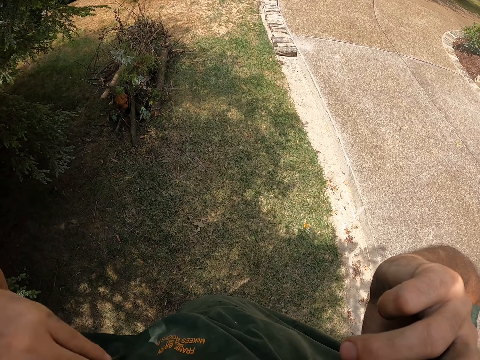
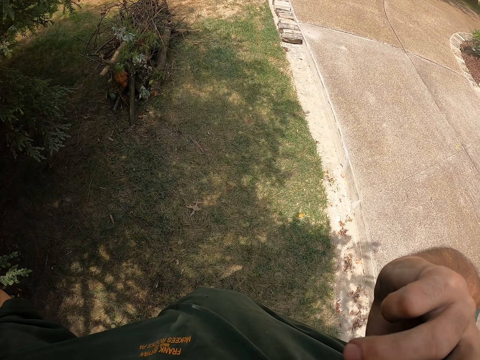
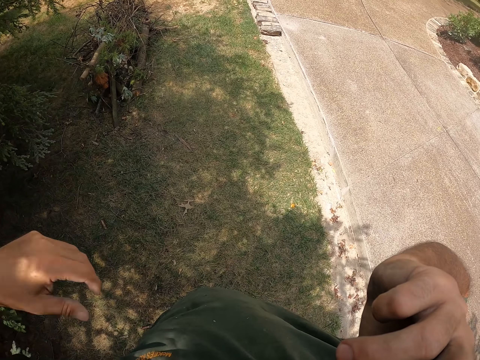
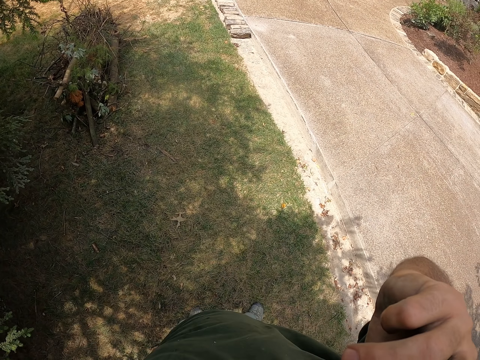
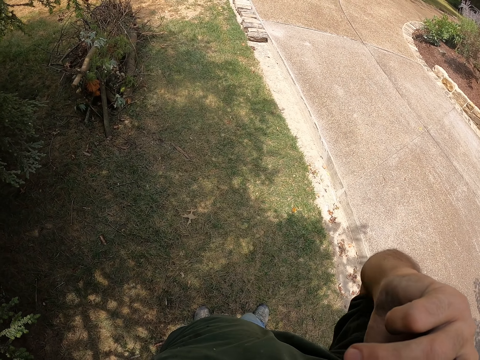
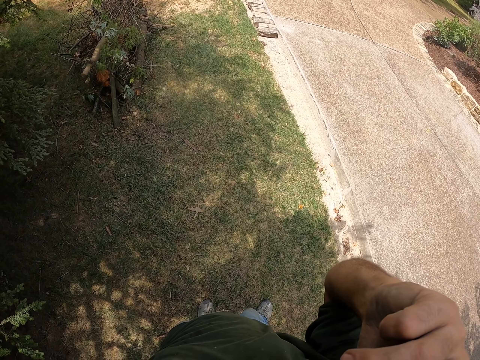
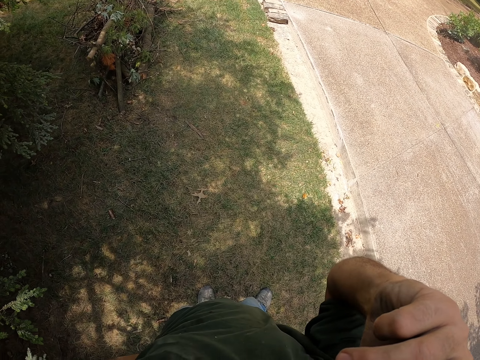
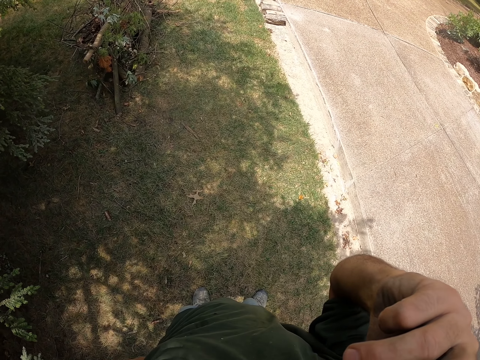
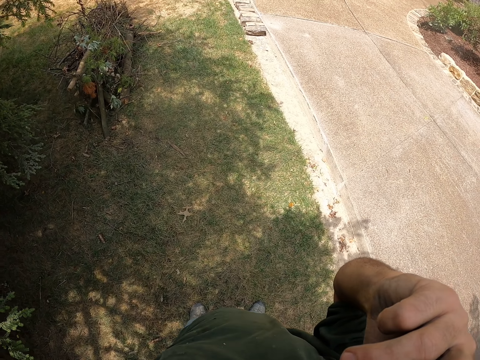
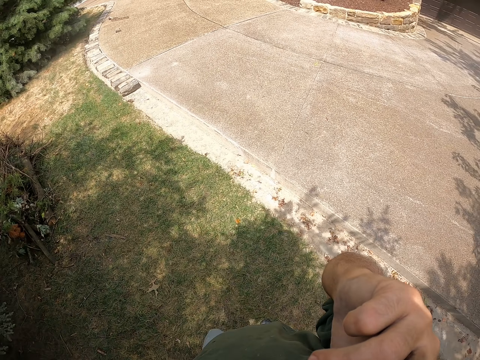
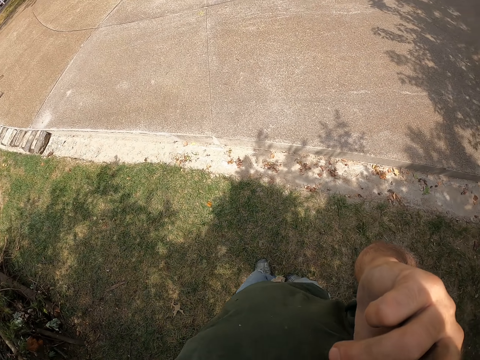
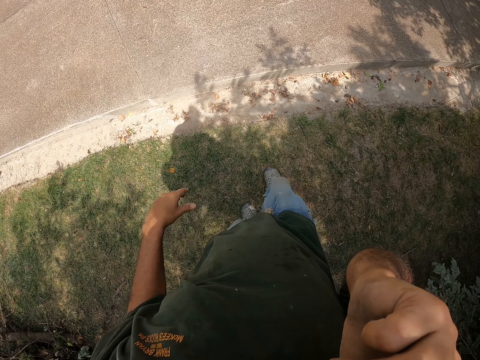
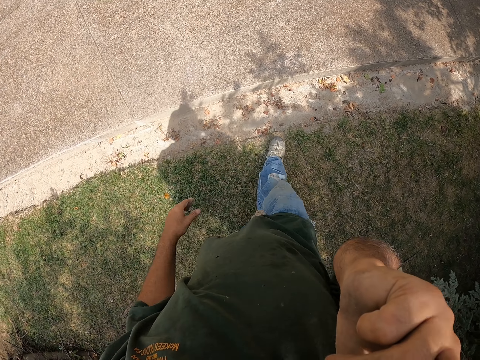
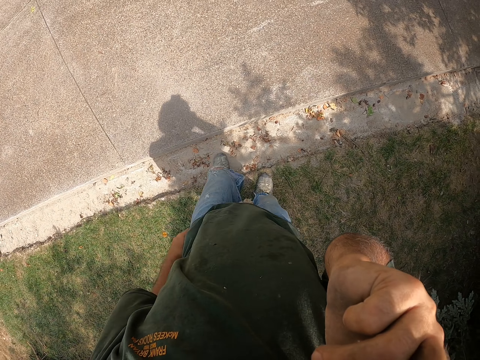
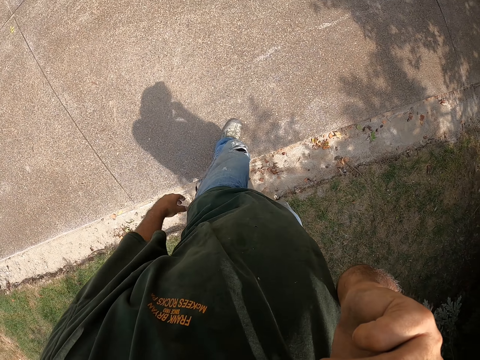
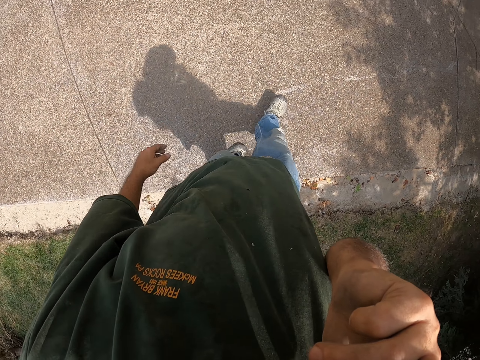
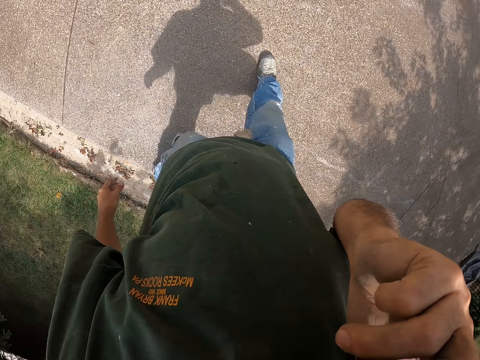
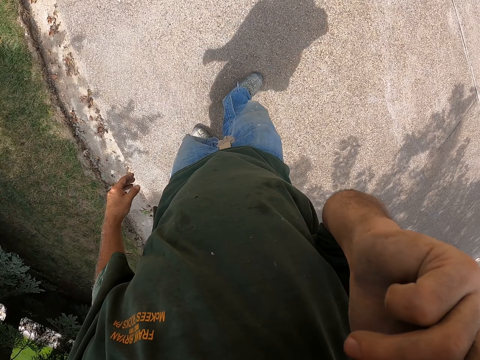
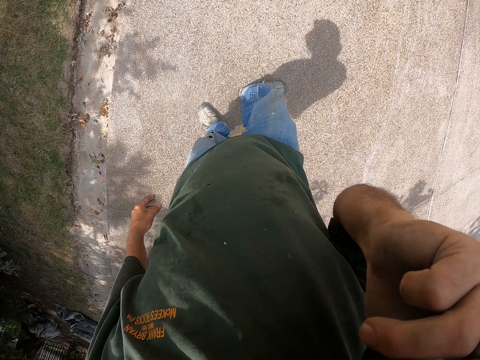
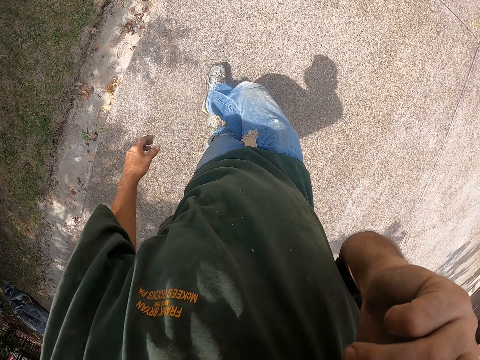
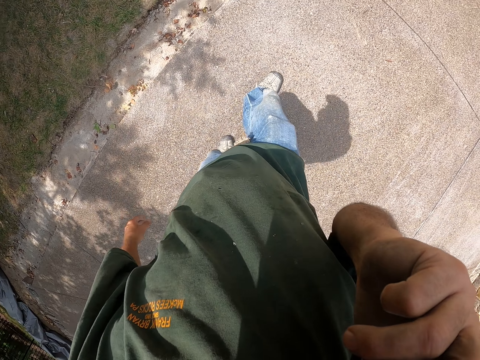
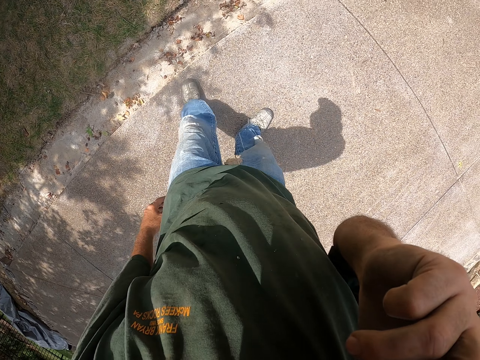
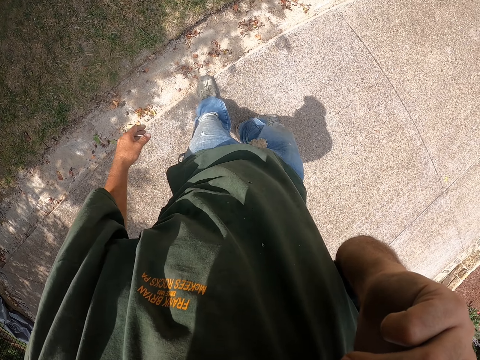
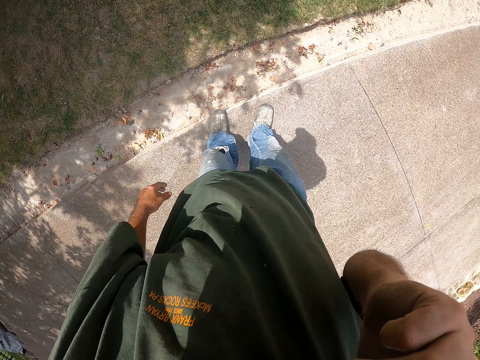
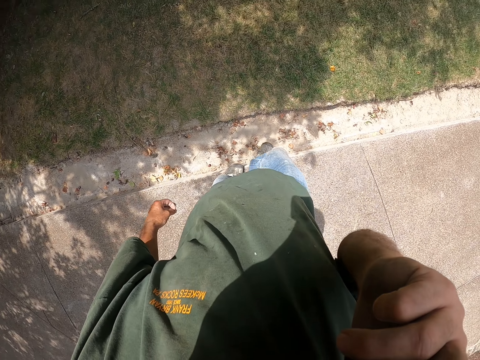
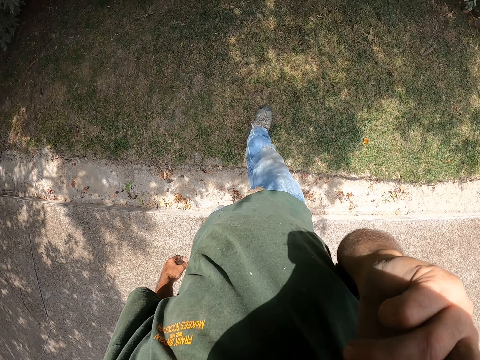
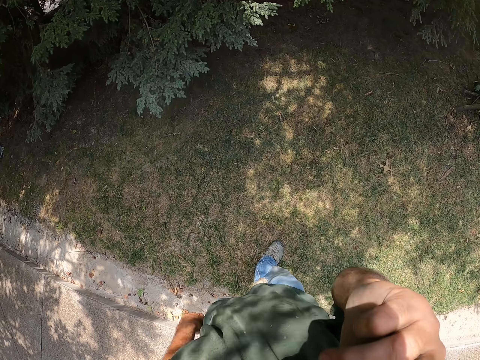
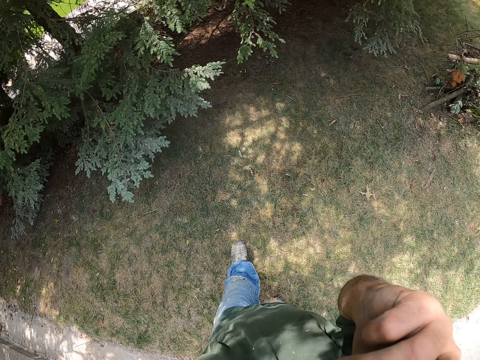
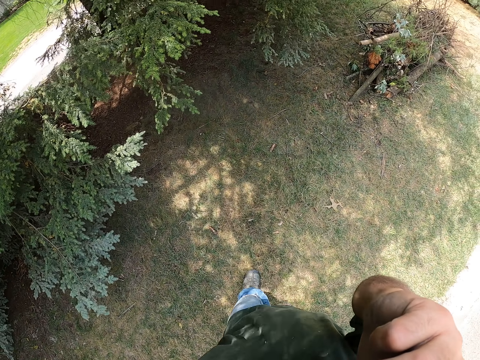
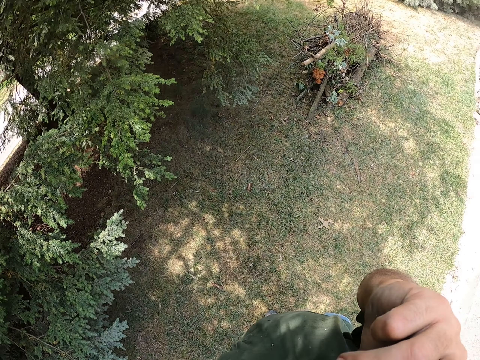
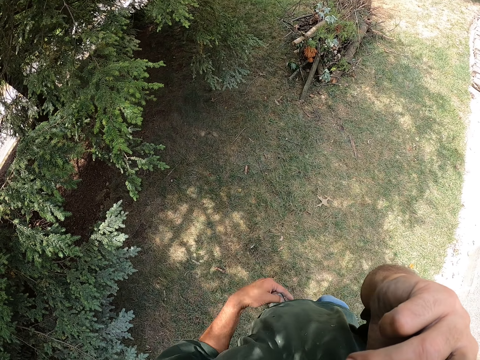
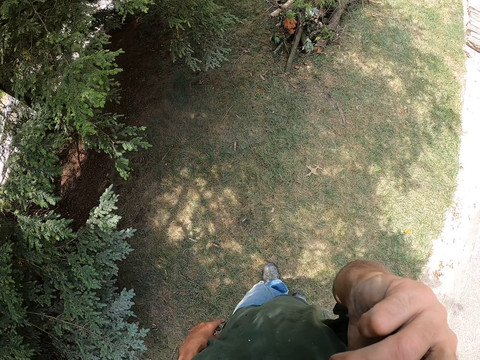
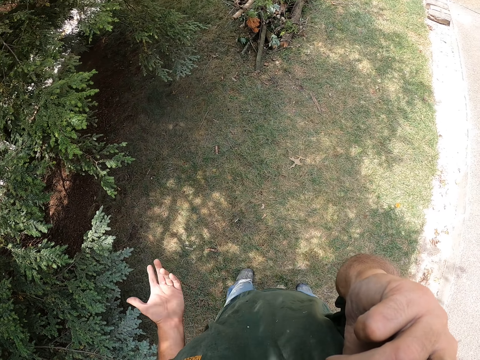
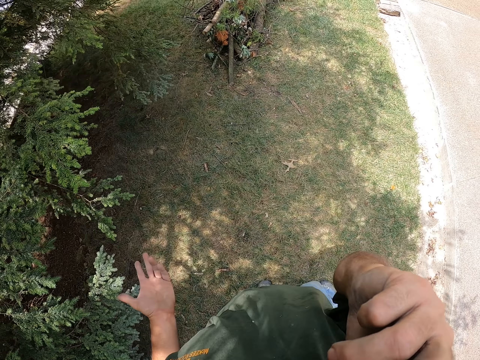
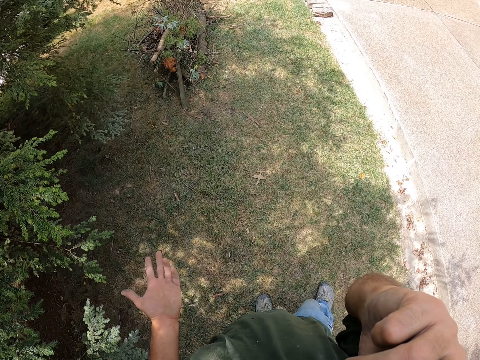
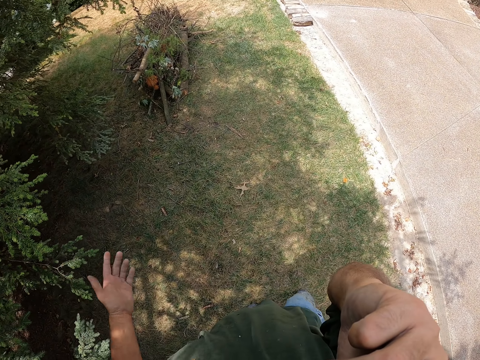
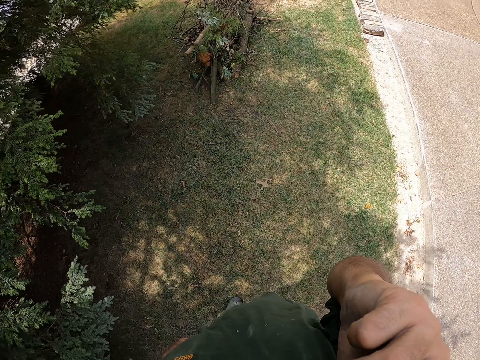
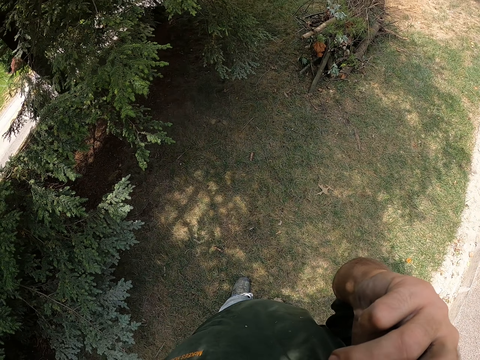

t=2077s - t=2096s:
The camera wearer lifts his hand and puts down his hand. He walks on the pavement. He turns around. He kicks something. He walks on the grass. He gestures with his hand. He extends his hand.

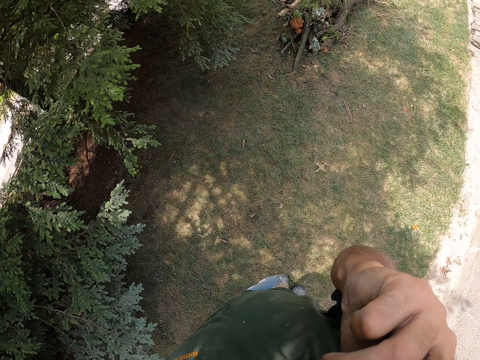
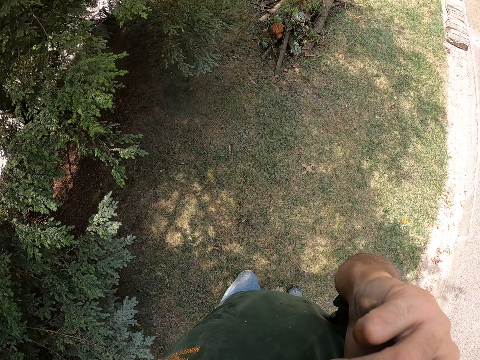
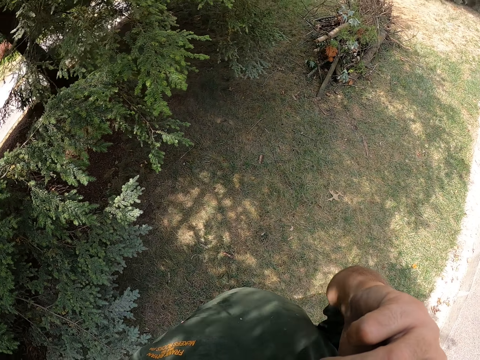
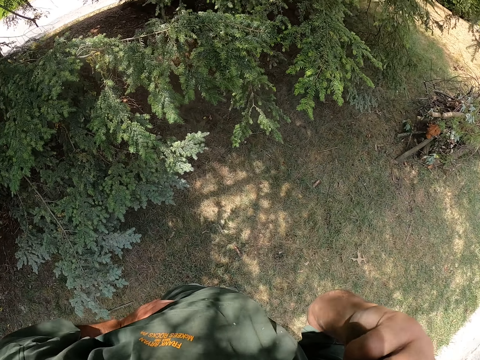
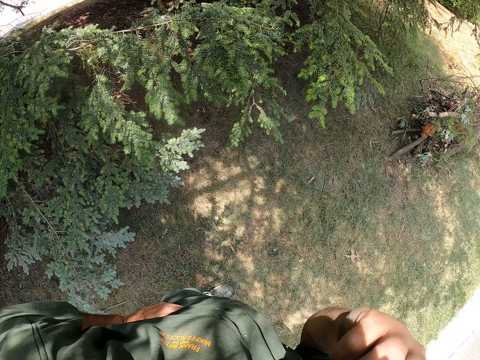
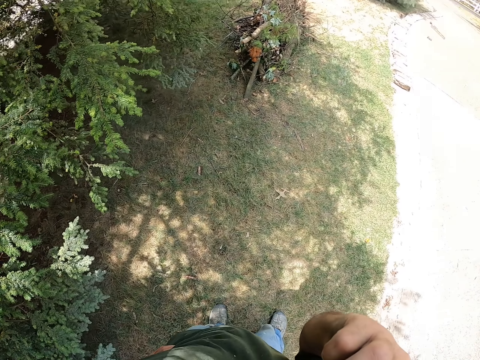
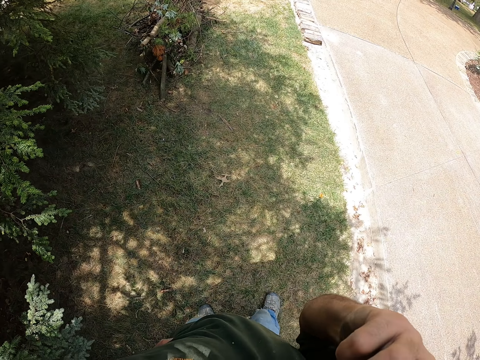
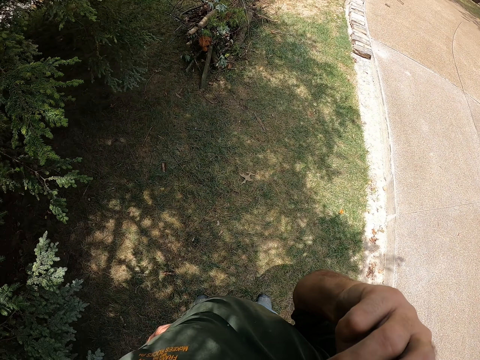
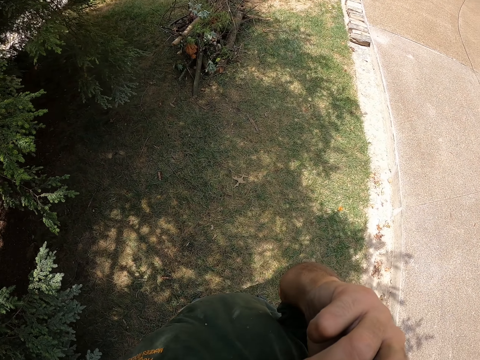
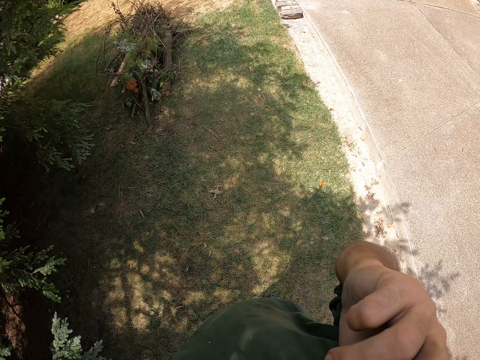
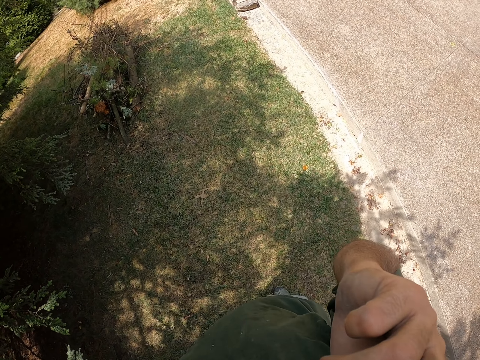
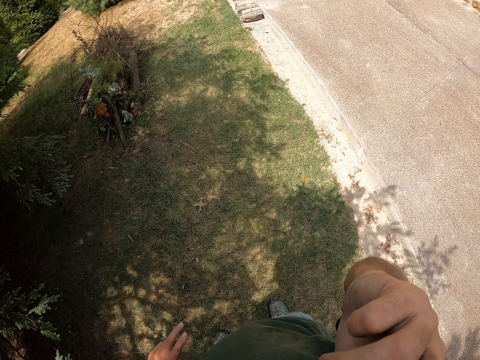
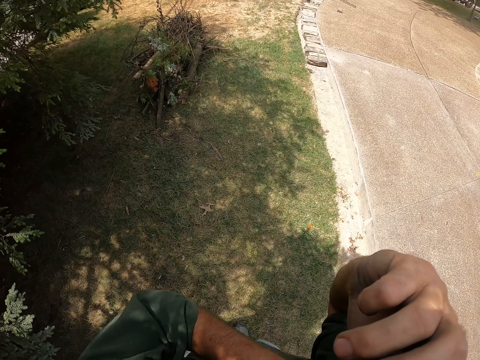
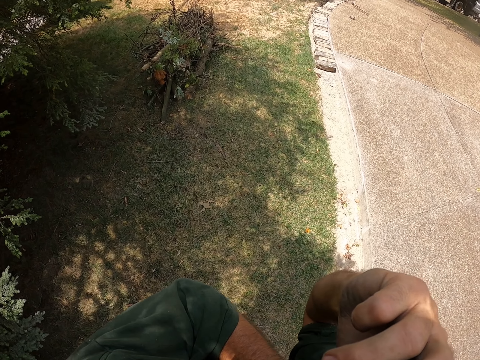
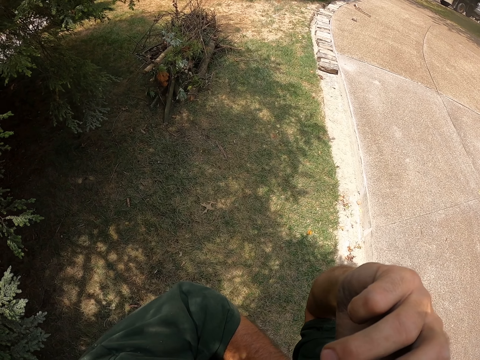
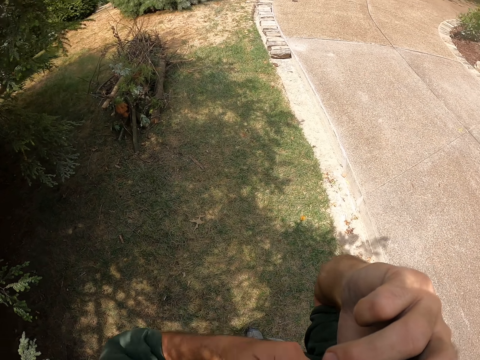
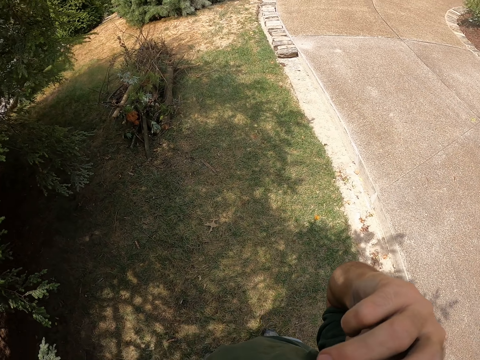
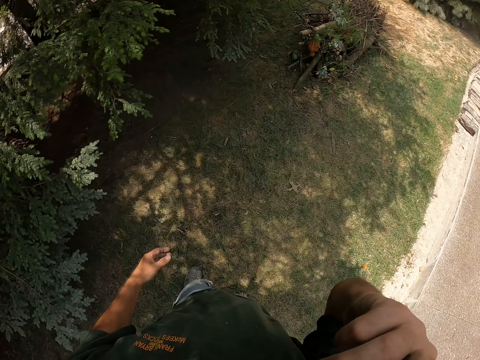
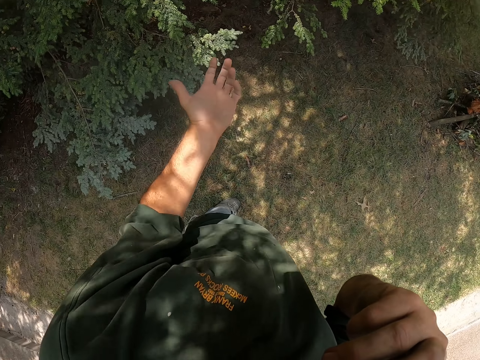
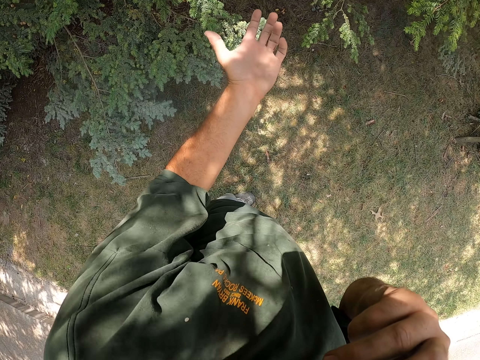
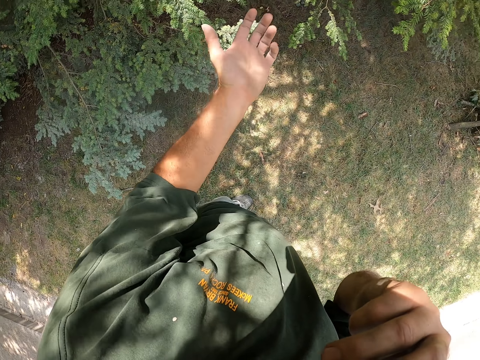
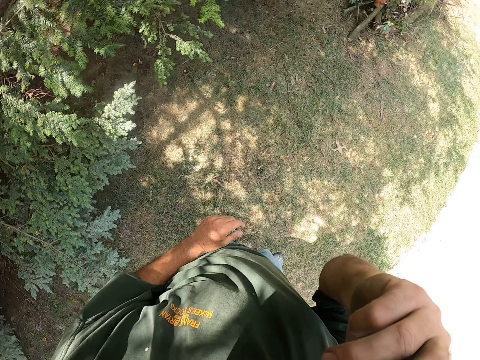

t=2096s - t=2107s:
The camera wearer puts his hand on his waist. He looks around. He stretches his hand to the side. He looks around. He extends his hand.
